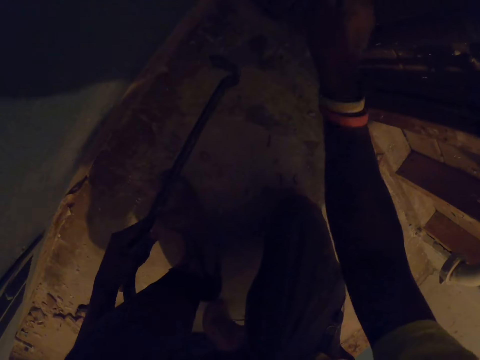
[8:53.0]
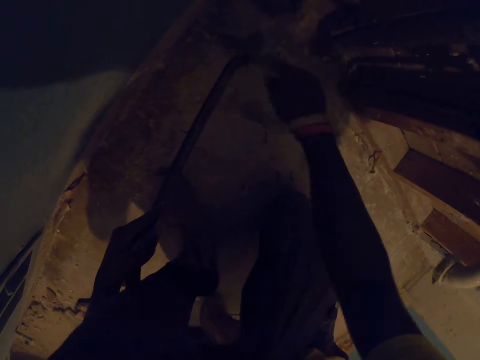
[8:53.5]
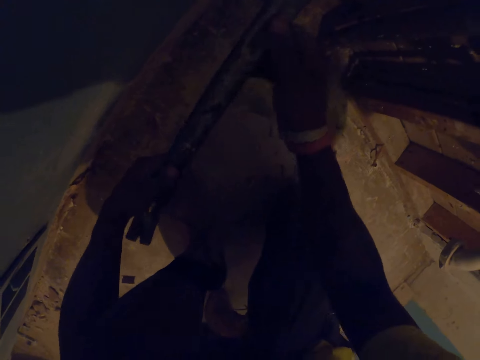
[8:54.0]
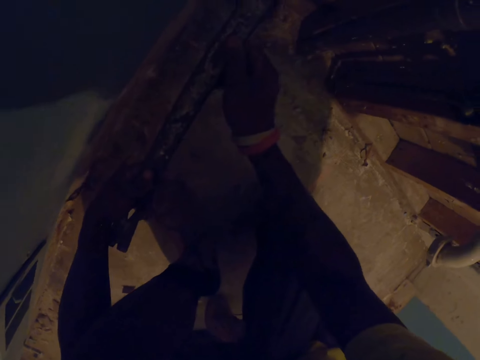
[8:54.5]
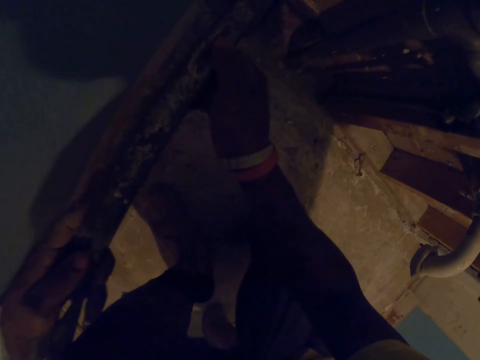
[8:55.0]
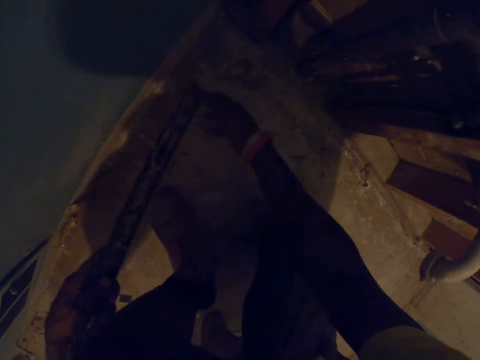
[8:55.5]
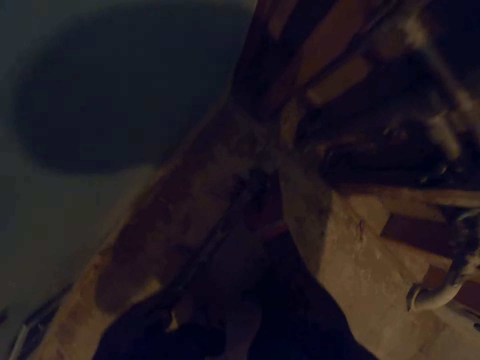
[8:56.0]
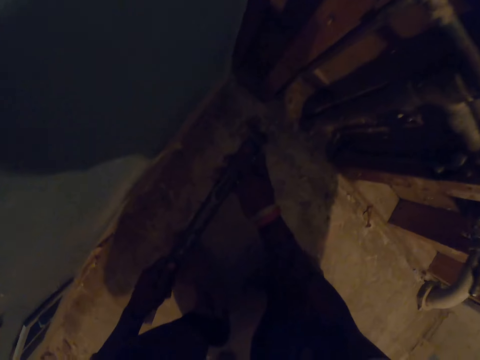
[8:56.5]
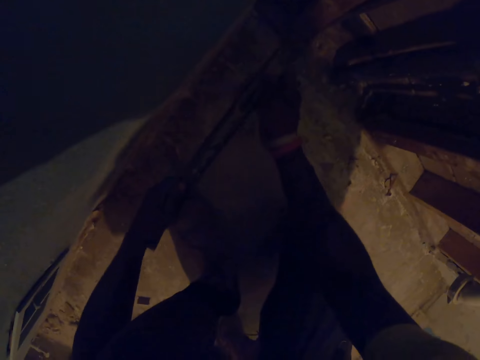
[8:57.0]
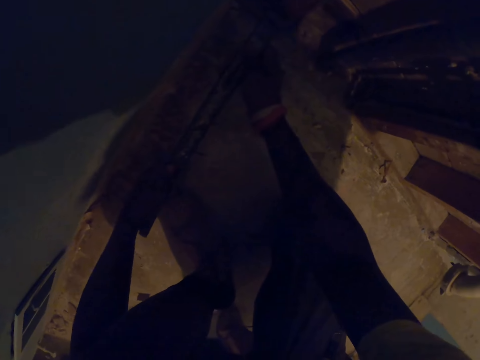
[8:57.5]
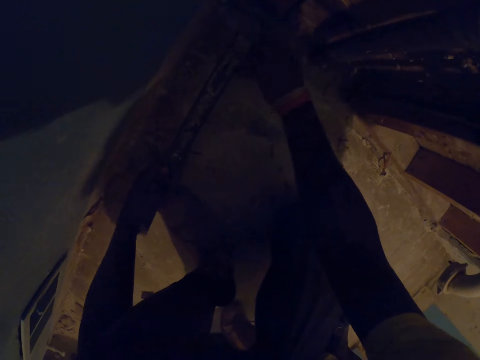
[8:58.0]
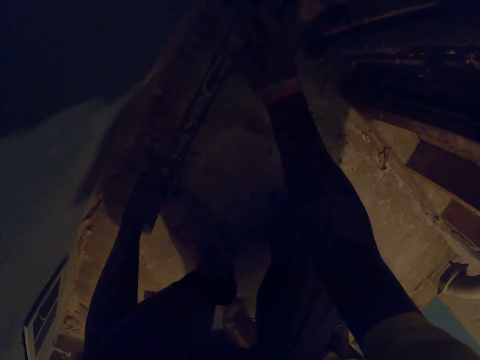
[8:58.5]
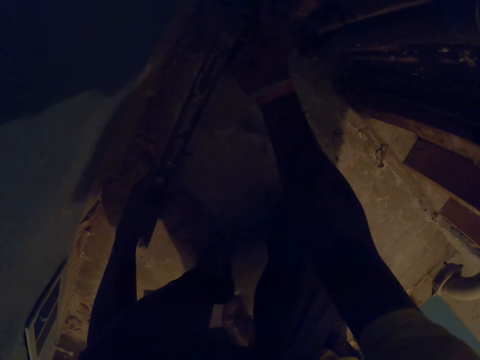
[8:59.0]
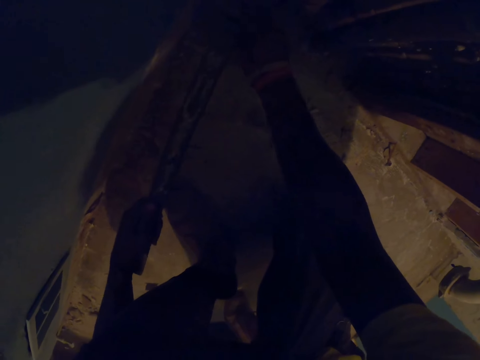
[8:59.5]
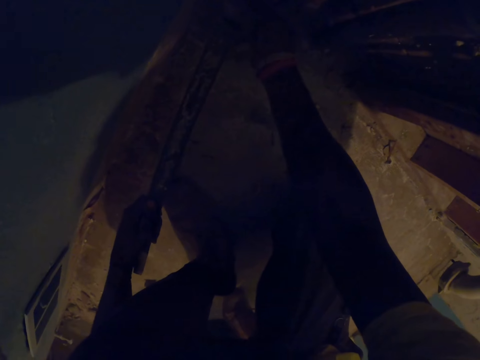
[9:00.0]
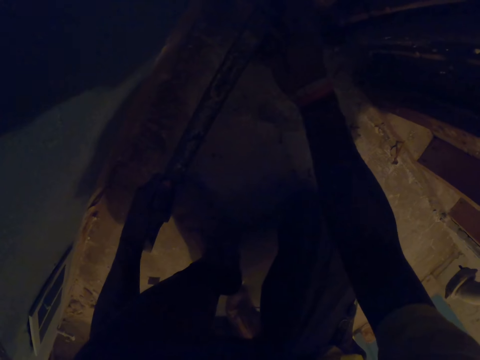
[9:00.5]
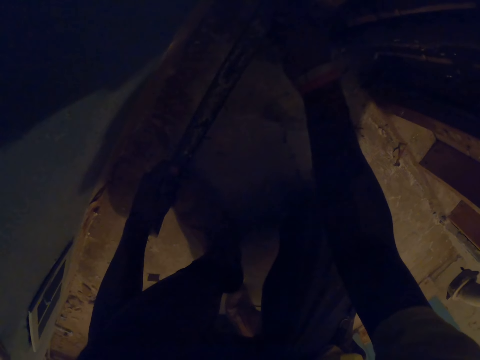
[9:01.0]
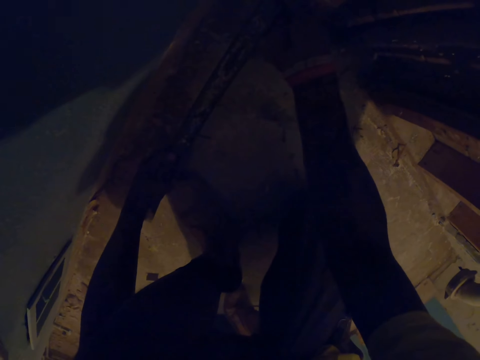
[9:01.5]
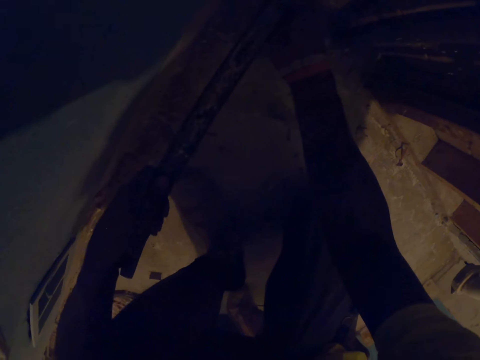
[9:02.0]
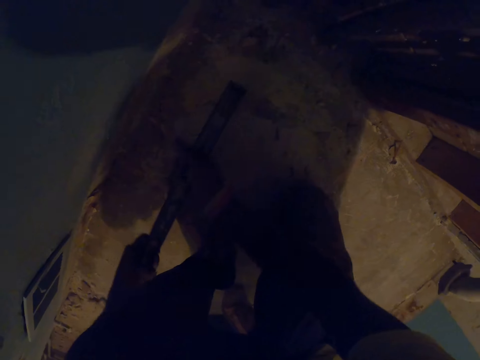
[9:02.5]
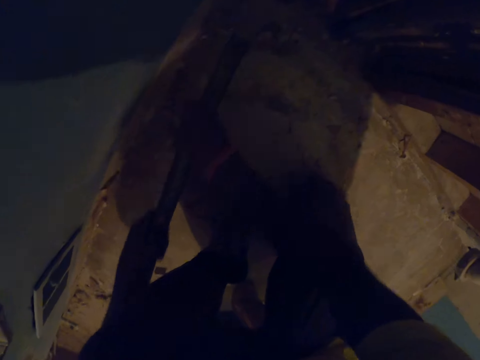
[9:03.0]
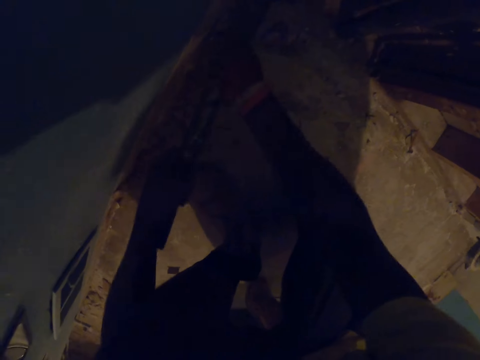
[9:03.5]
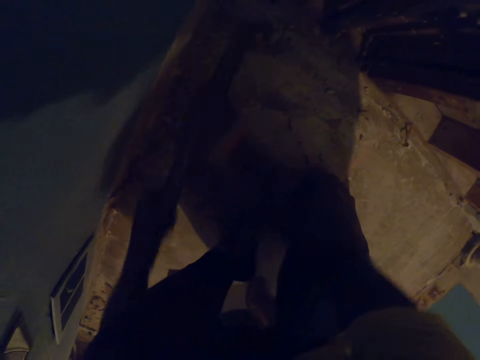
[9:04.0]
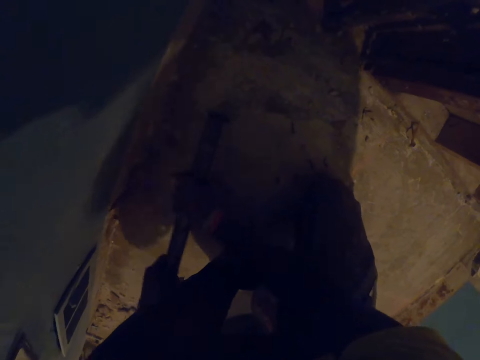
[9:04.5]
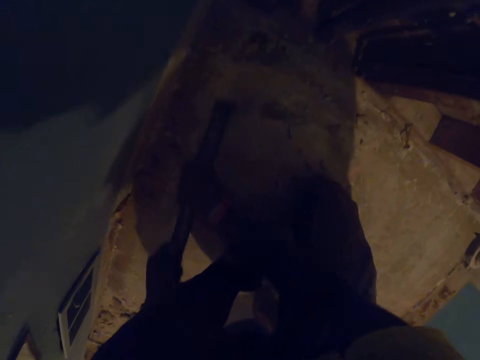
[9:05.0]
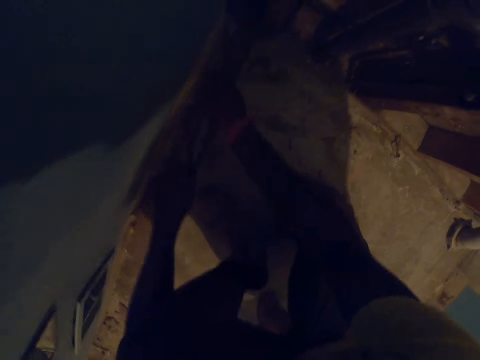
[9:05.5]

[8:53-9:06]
The camera wearer touches the wooden frame with his right hand. He removes another nail from the wooden frame with the crow bar with both of his hands. He hits the wooden frame with the crow bar in both of his hands.

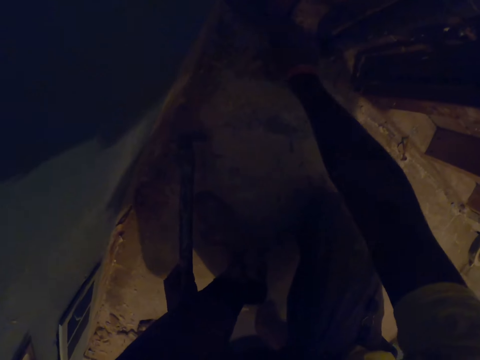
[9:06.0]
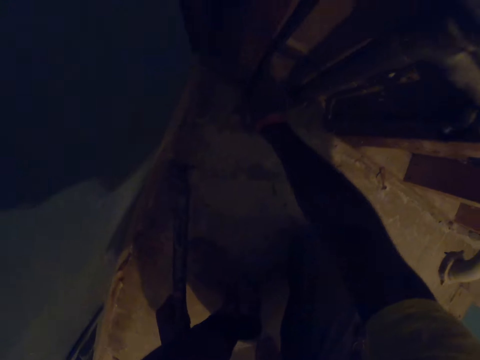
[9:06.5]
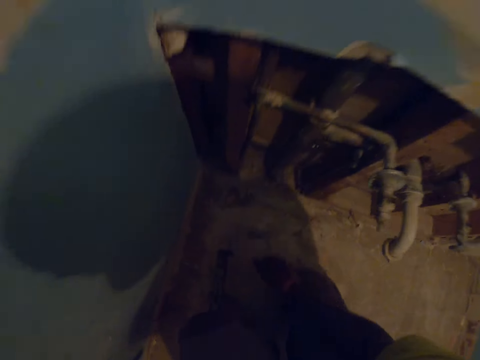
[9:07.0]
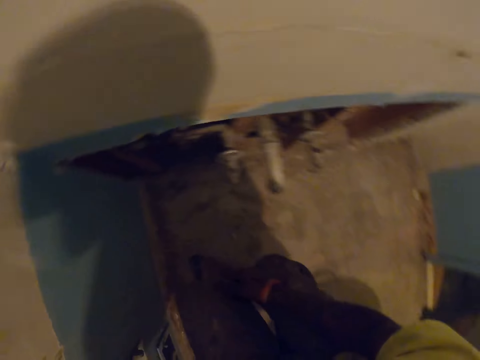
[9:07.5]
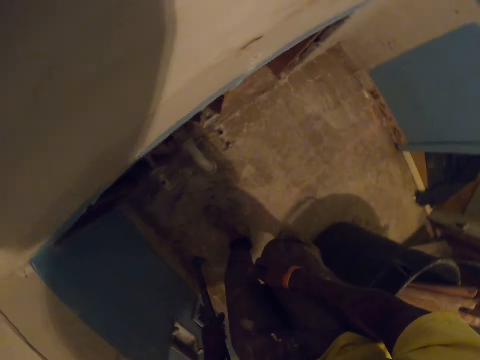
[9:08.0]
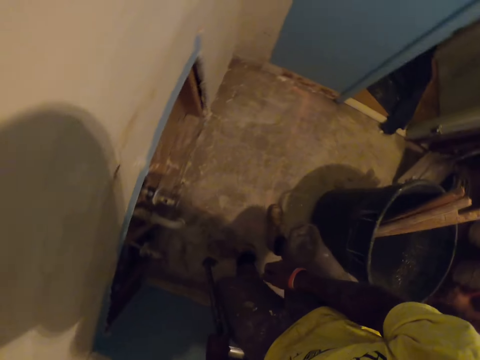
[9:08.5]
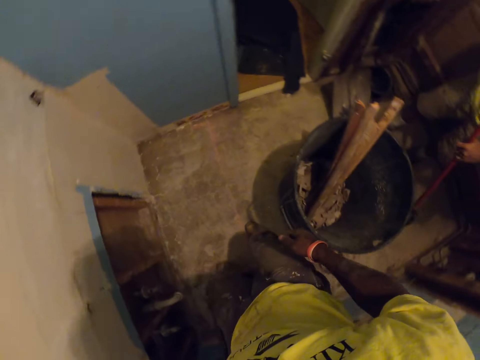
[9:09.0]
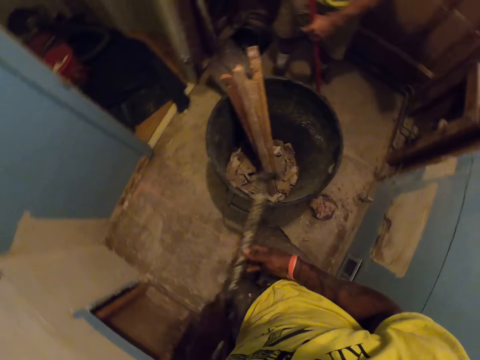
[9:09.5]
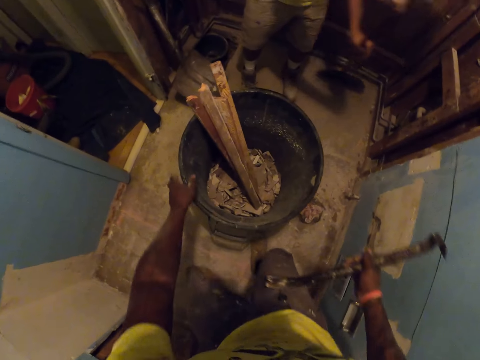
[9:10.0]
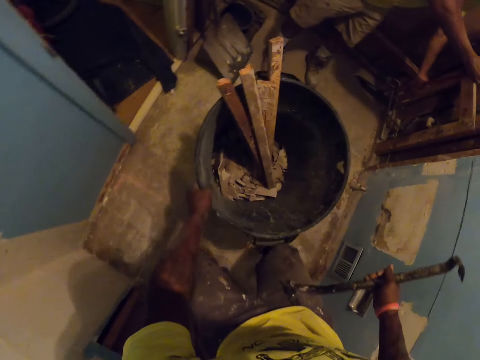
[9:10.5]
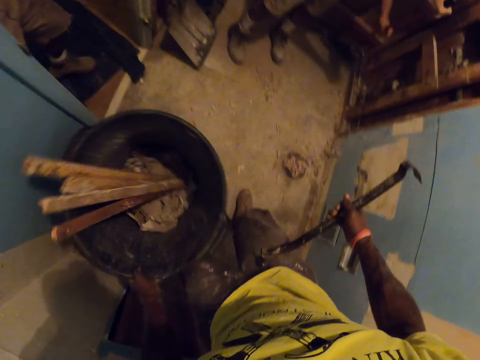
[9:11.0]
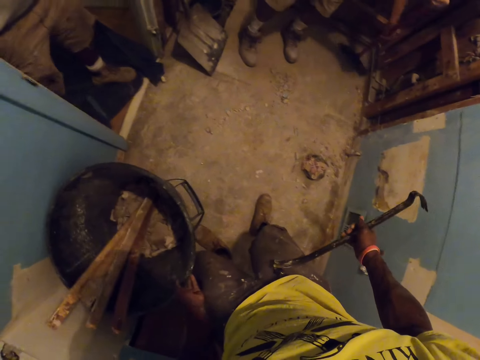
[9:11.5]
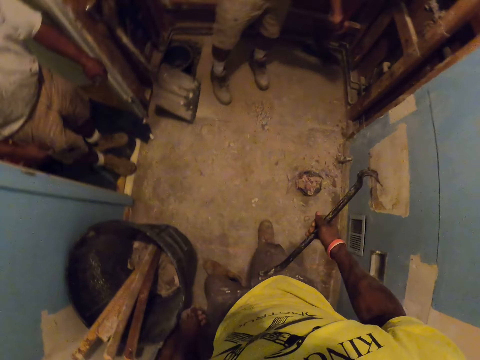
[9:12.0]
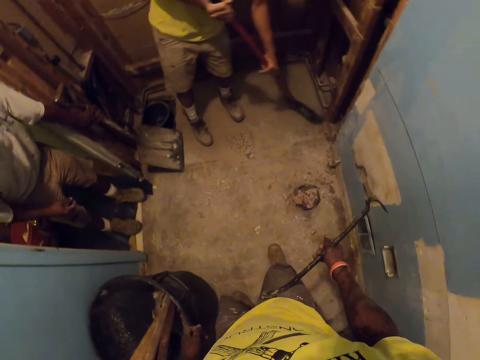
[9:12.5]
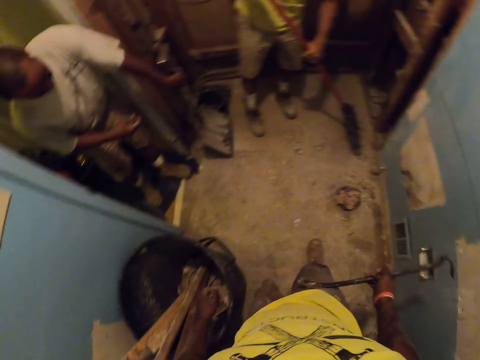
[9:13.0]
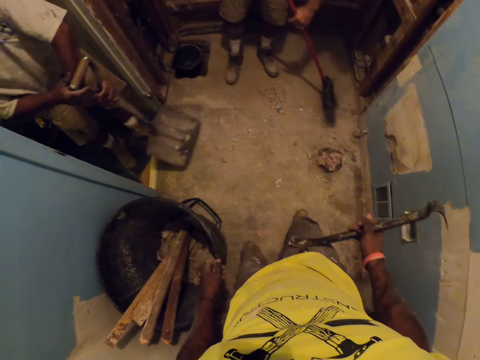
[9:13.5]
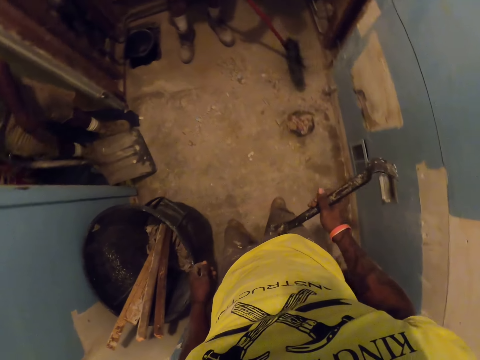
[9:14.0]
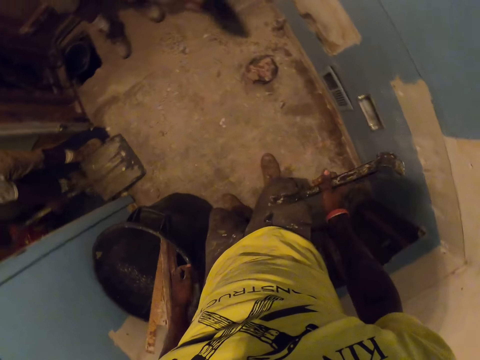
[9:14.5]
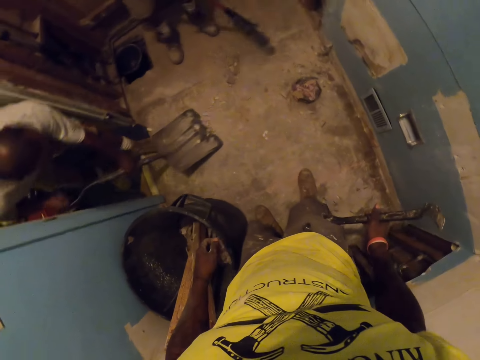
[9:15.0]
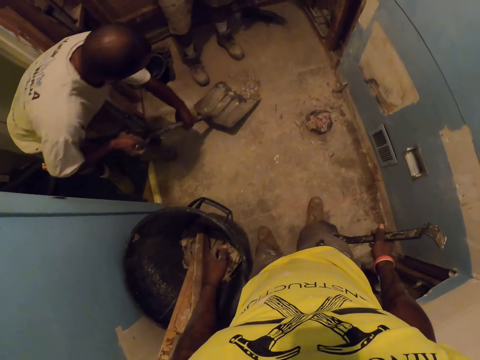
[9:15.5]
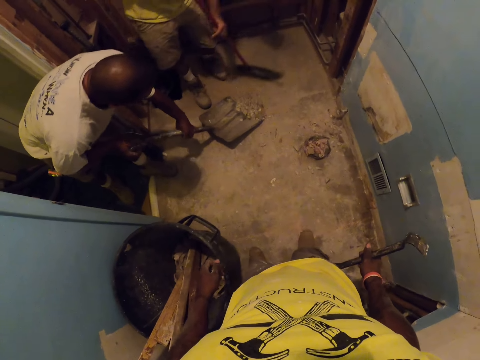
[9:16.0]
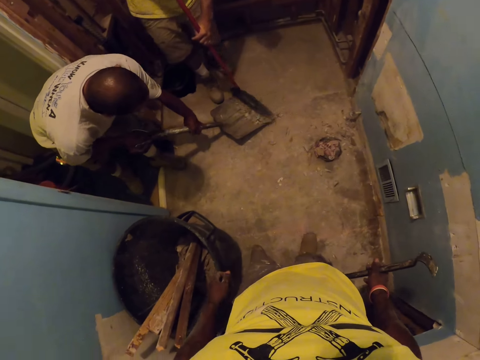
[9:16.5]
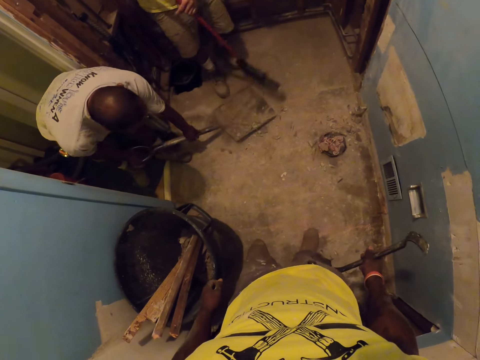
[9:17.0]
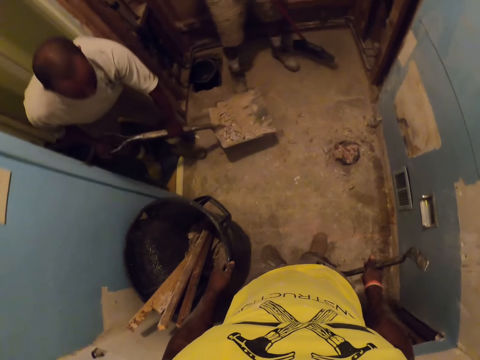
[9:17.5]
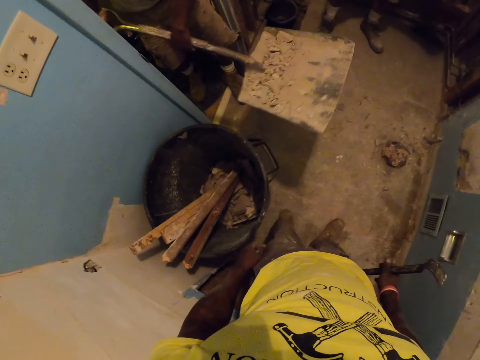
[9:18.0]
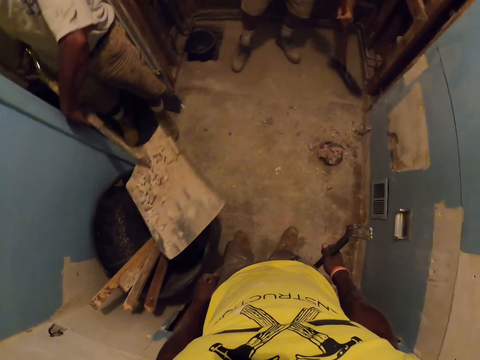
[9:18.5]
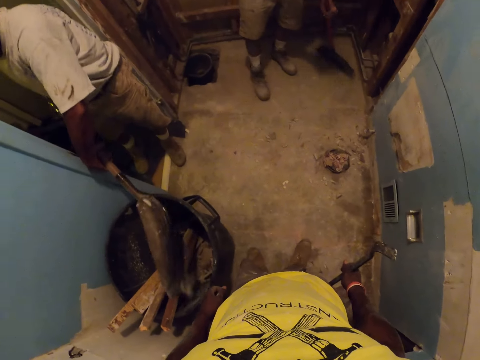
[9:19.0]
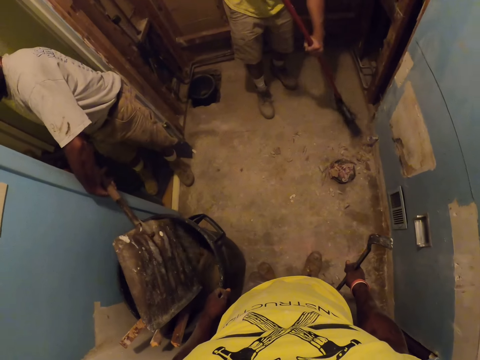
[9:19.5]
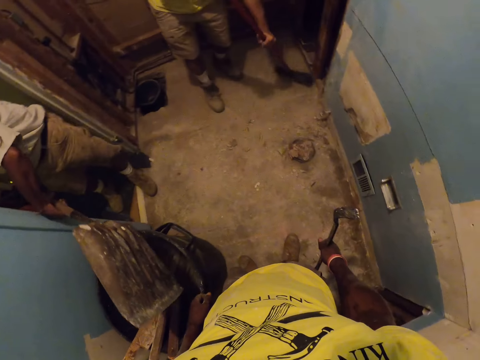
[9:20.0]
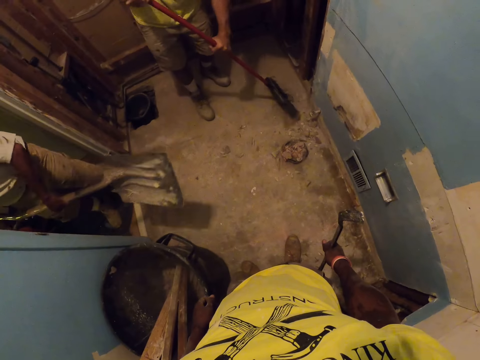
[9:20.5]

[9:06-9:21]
The camera wearer touches the wooden frame with his right hand. He stands up and picks up the bin. He moves the plastic bin on the floor with his left hand. He places the bin on the floor. A man sweeps the floor. A carpenter picks a shovel from the floor with his left hand. He shovels the debris on the floor with the shovel in both of his hands. Another carpenter shovels the debris on the floor with the shovel in both of his hands. The first carpenter sweeps the debris onto the shovel with the broom in both of his hands. He sweeps the debris on the floor with the broom in both of his hands. The other carpenter pours the debris into the plastic bin with the shovel in both of his hands.
